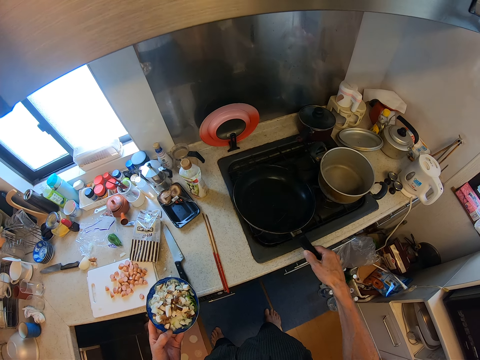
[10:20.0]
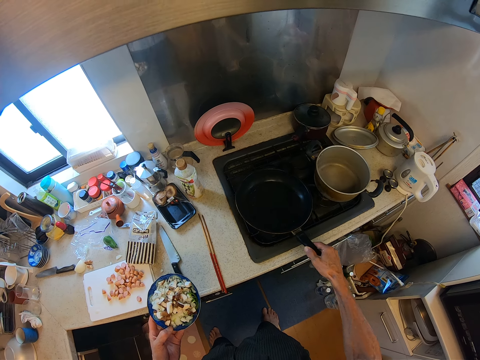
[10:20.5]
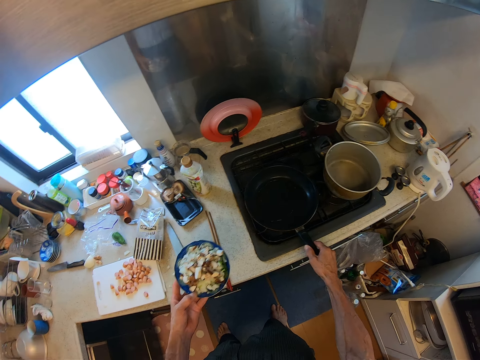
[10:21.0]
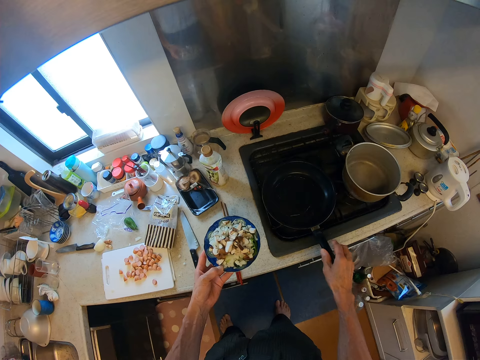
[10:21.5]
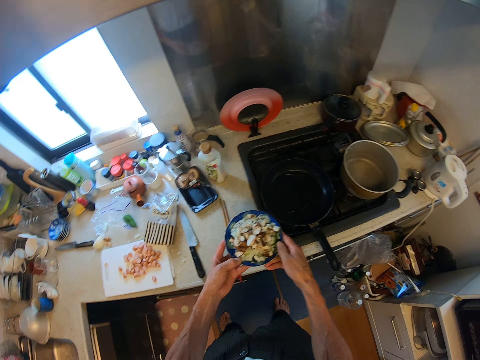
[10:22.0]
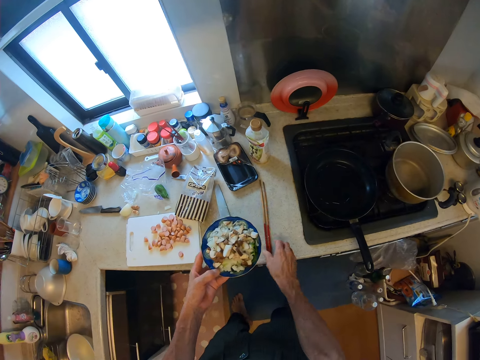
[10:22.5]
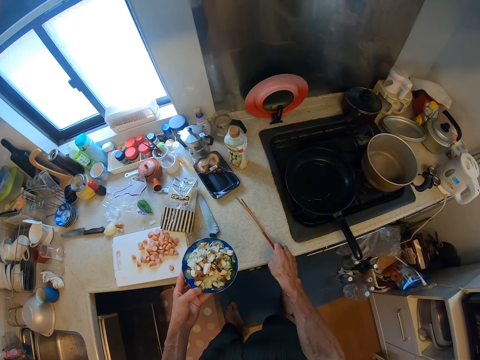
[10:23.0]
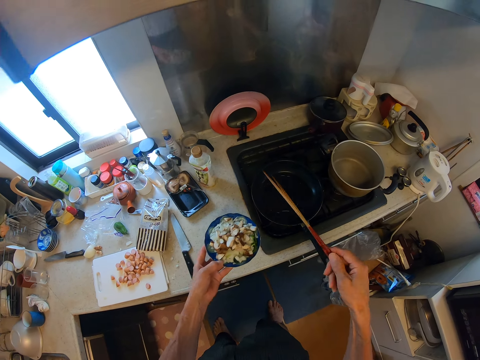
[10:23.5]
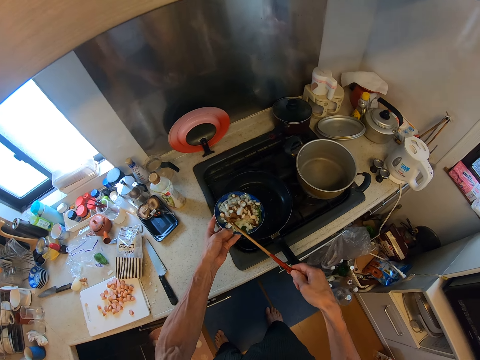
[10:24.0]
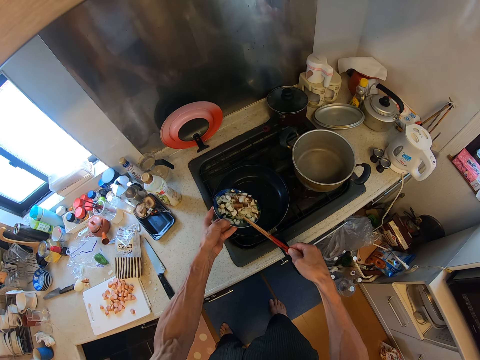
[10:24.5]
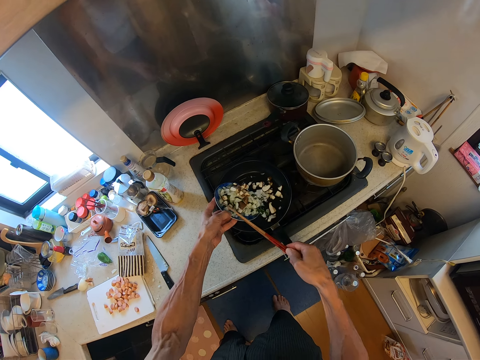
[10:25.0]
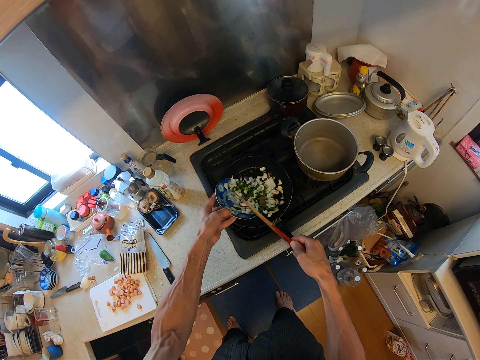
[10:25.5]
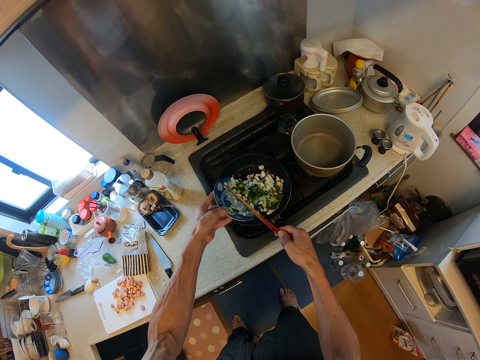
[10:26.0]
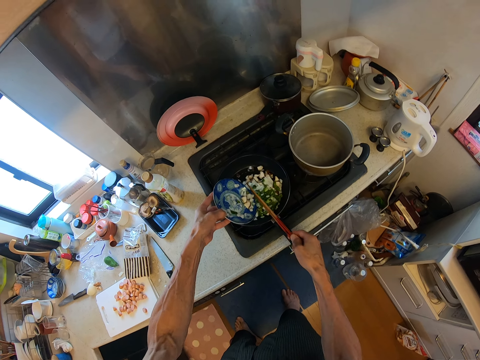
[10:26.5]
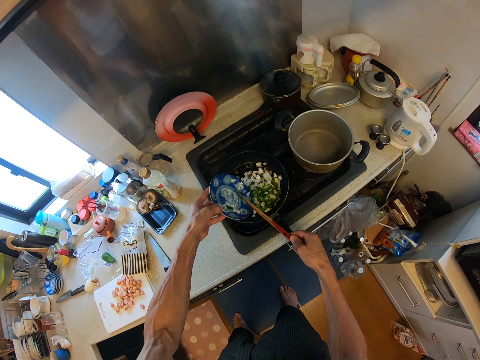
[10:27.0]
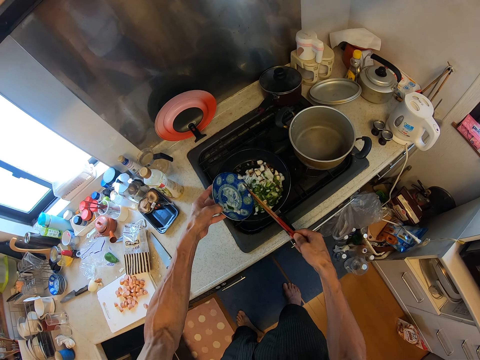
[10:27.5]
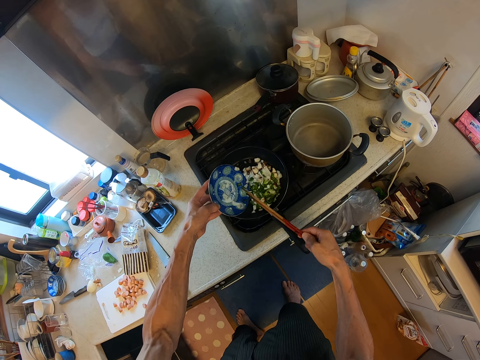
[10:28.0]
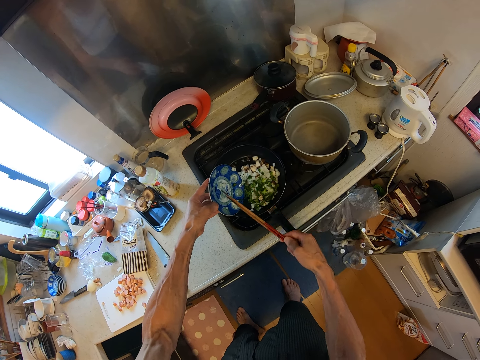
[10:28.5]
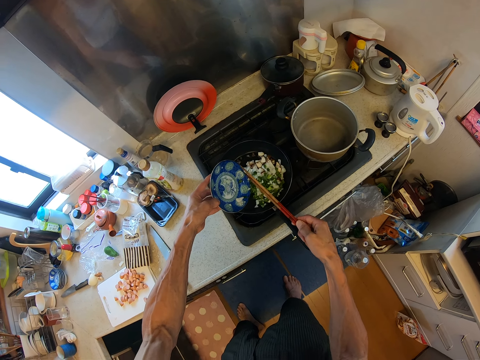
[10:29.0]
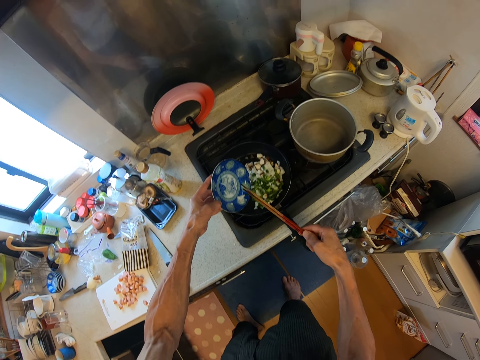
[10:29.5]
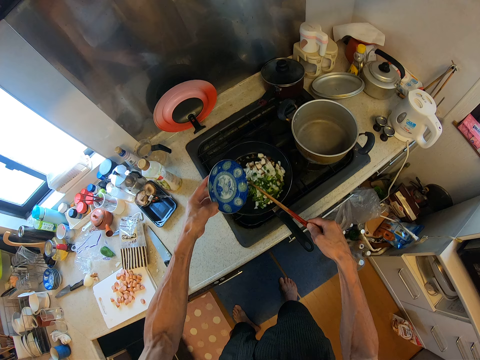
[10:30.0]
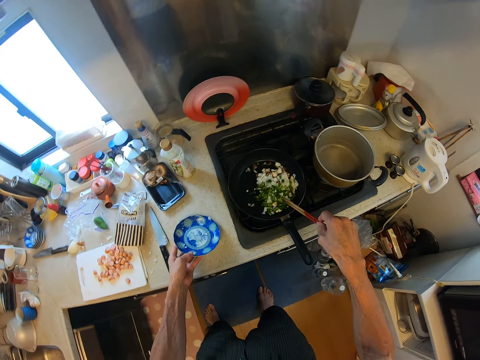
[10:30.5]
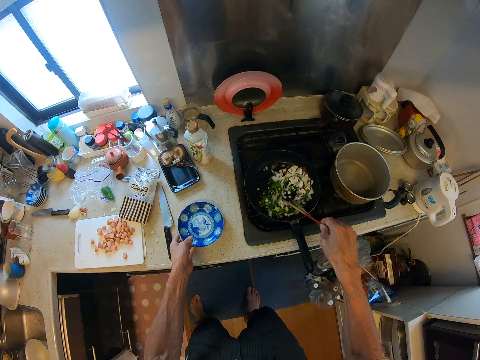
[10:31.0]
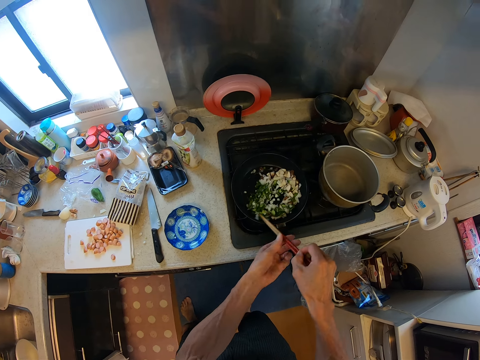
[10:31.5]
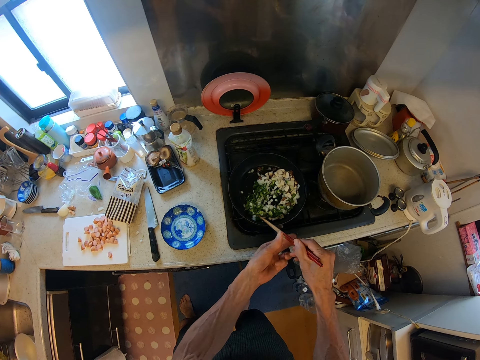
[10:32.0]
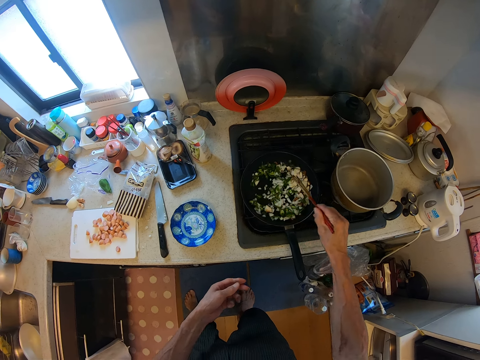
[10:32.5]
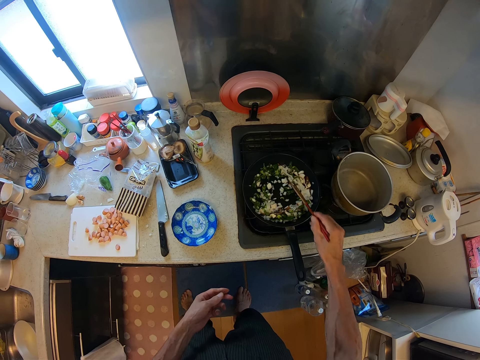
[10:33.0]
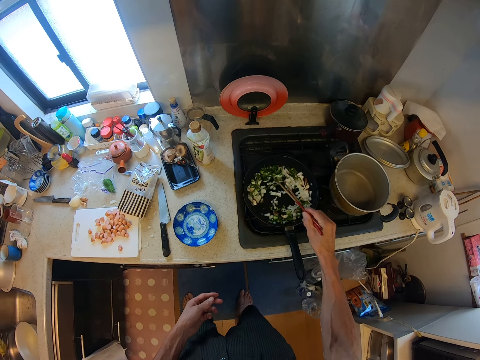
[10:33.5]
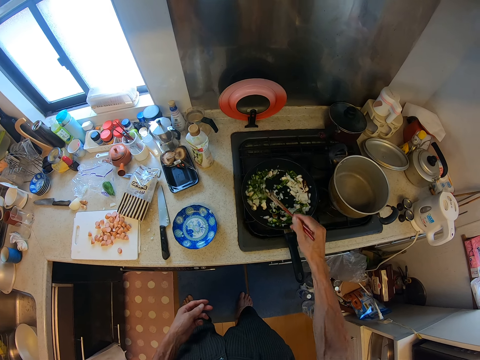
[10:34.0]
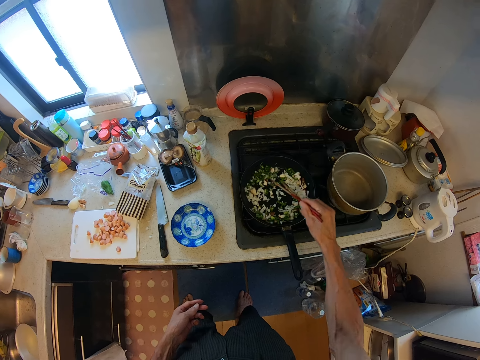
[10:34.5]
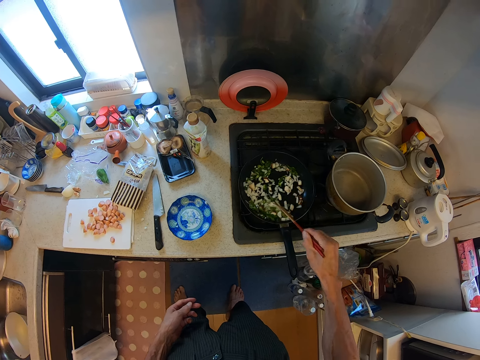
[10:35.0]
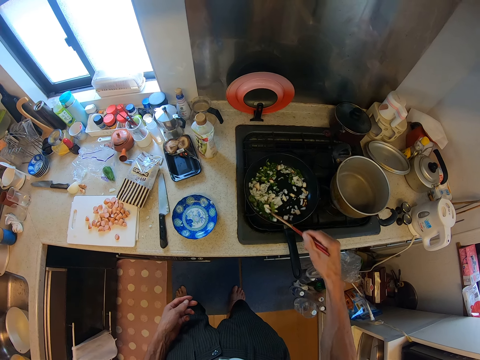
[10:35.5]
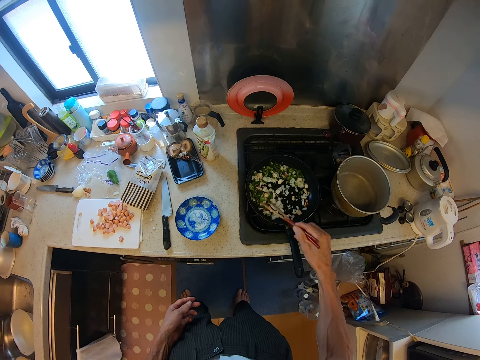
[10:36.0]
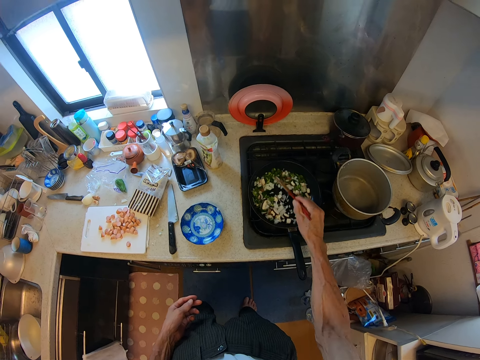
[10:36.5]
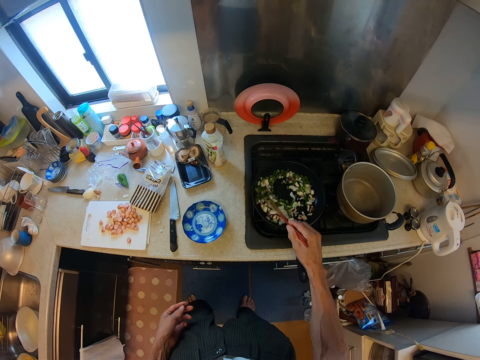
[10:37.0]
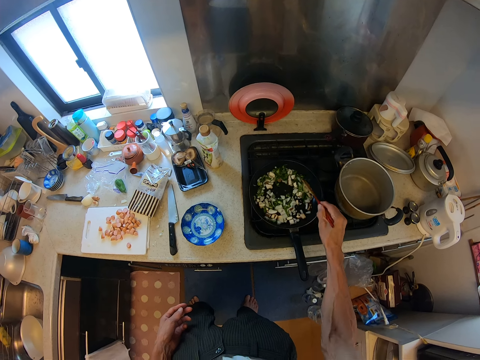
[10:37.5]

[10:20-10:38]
The camera wearer spreads the oil in the pan. He puts the pan on the cooker. He picks up the chopsticks or tongs on the cabinet top. He adds the chopped vegetable into the frying pan. He stirs the chopped vegetables in the frying pan with the tongs. He pulls his hand off the plate. He switches the tongs to the other hand. He stirs the food with the tongs.

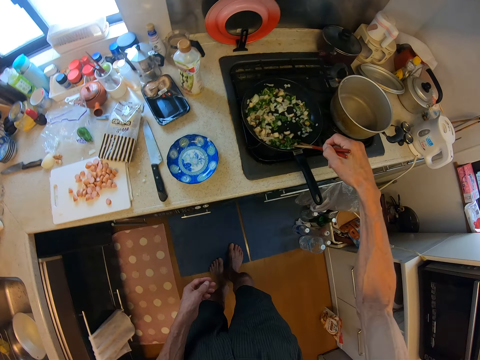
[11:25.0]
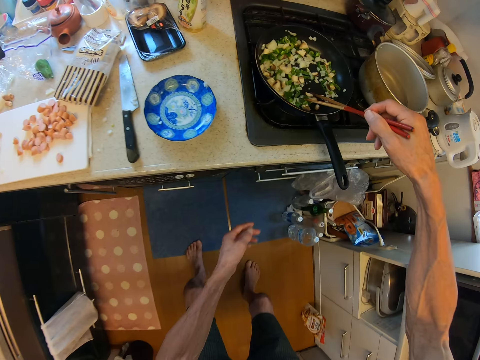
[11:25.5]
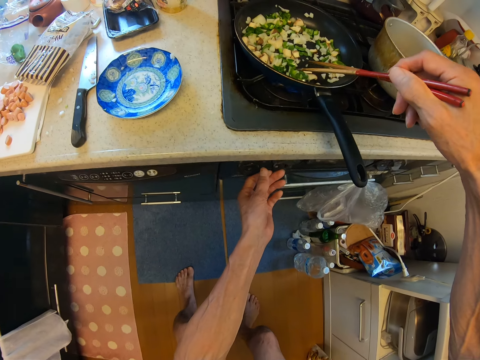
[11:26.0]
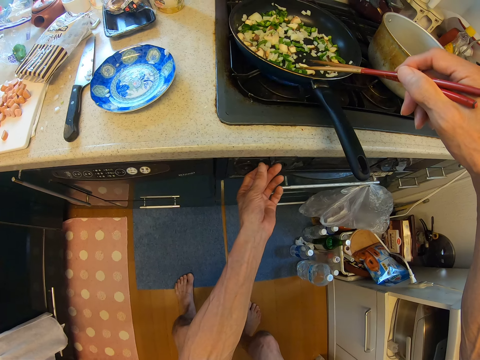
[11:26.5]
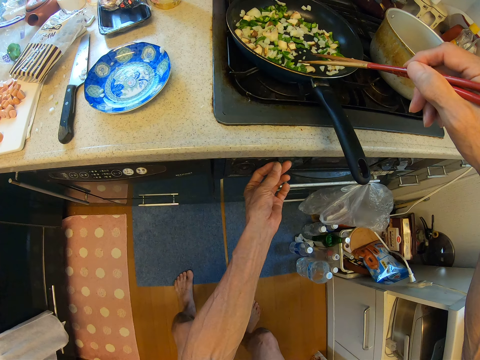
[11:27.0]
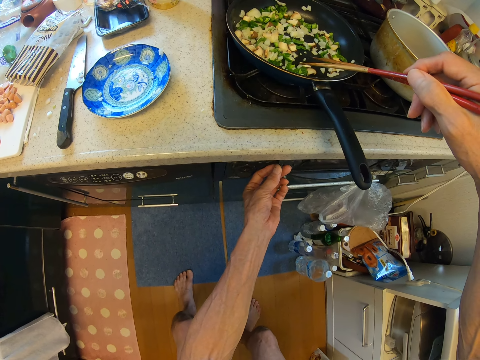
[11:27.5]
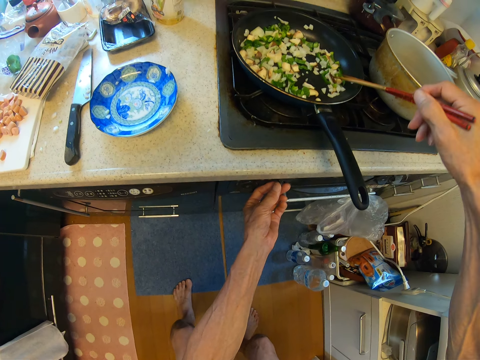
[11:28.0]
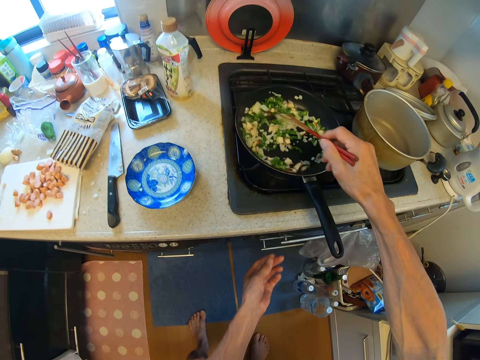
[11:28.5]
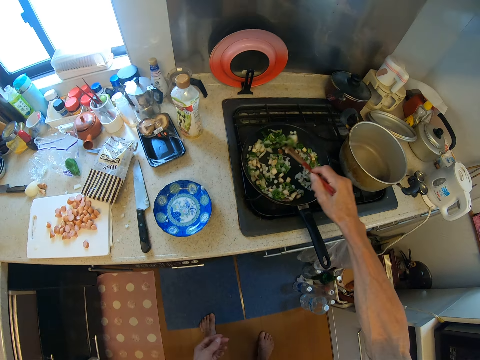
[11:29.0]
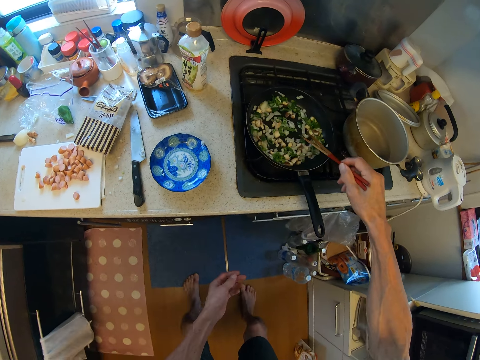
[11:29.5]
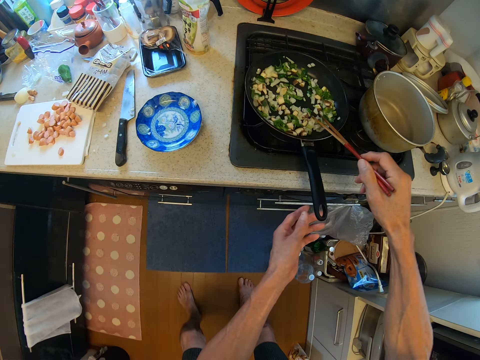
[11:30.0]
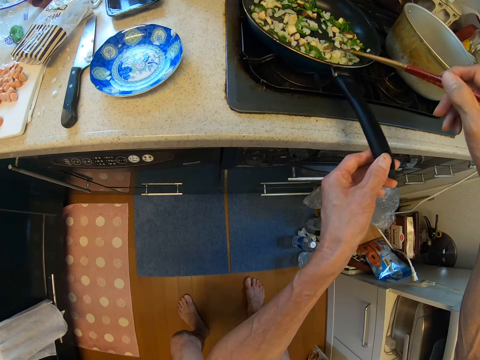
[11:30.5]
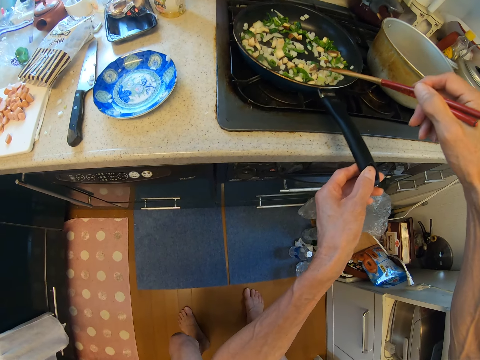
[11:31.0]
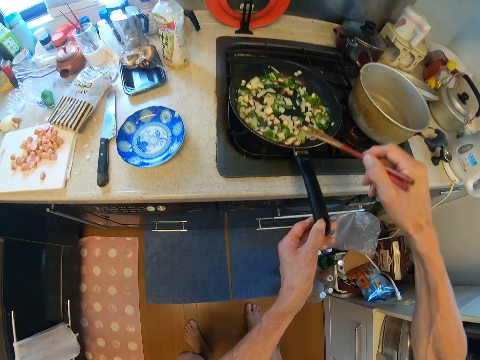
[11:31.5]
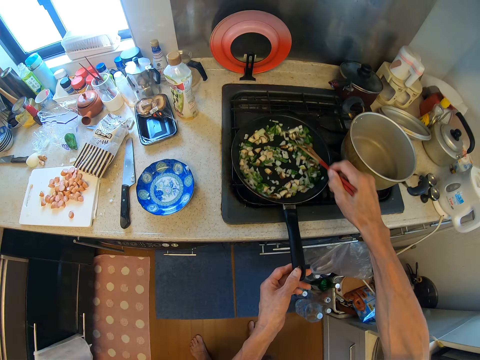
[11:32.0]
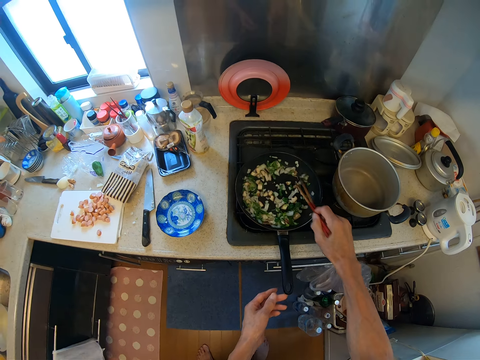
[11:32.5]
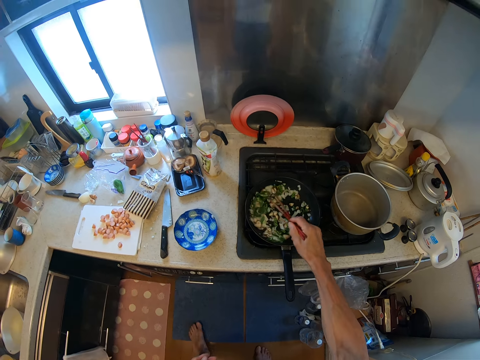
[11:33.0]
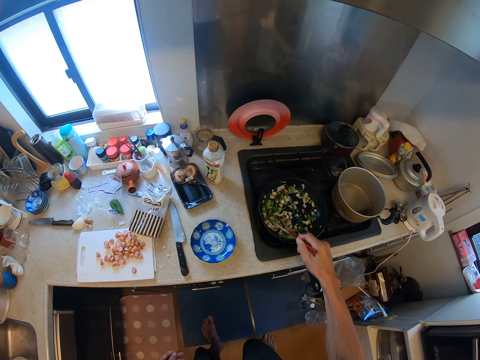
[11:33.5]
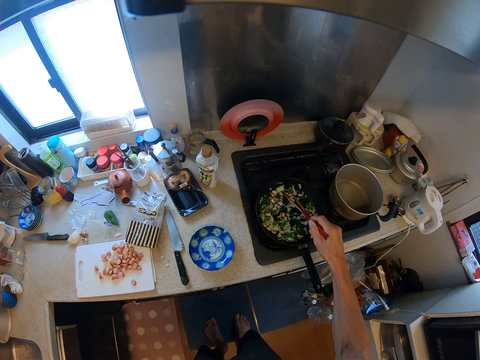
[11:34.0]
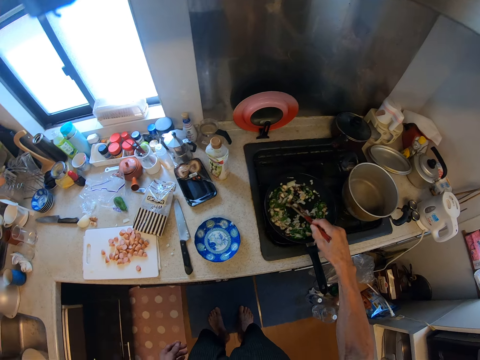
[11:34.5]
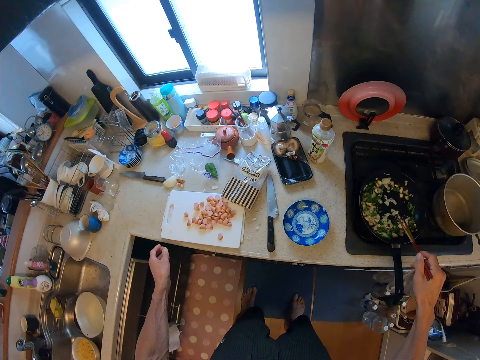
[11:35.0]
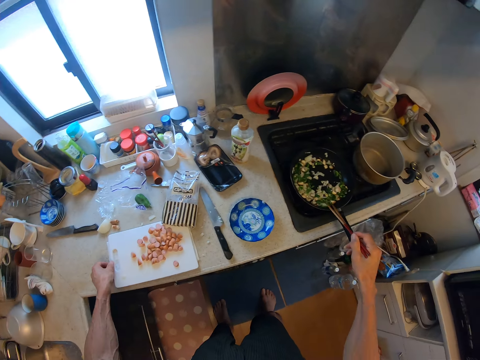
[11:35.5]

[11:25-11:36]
The camera wearer adjusts the heat with a power button. He stirs the chopped vegetables in the frying pan with the tongs. He pulls his hand off the power button. He holds the pan handle. He stirs the food with the tongs. He pulls his hand off the pan handle. He stirs the food with the tongs again.
